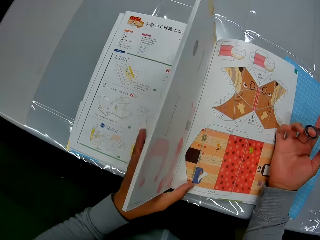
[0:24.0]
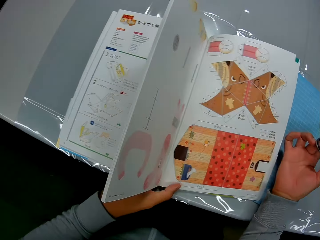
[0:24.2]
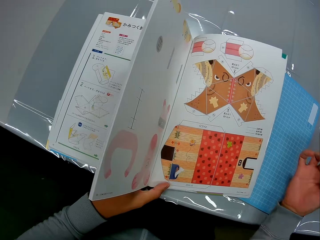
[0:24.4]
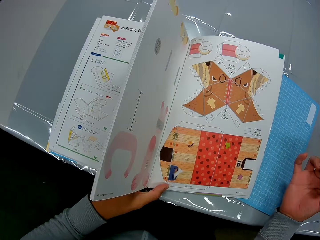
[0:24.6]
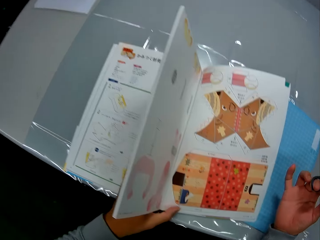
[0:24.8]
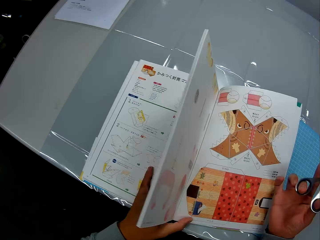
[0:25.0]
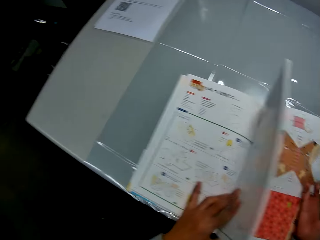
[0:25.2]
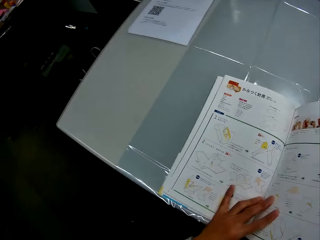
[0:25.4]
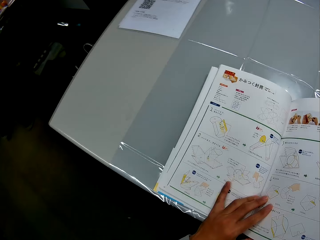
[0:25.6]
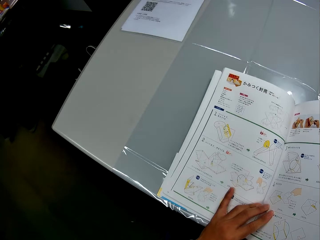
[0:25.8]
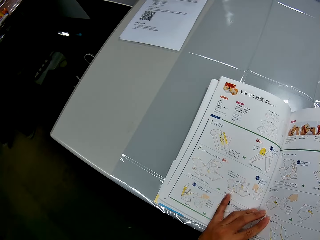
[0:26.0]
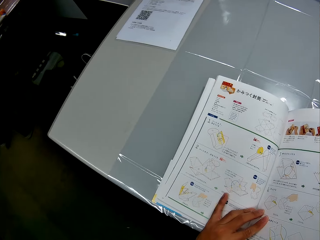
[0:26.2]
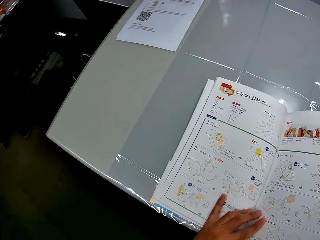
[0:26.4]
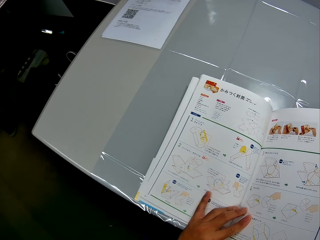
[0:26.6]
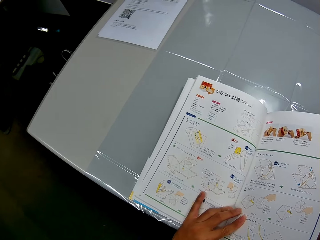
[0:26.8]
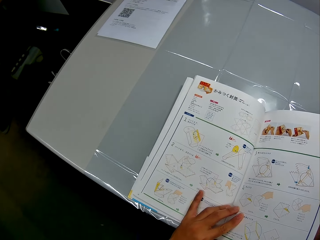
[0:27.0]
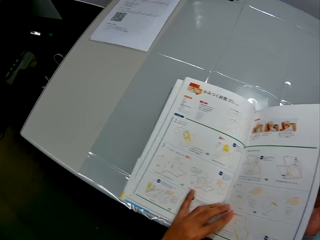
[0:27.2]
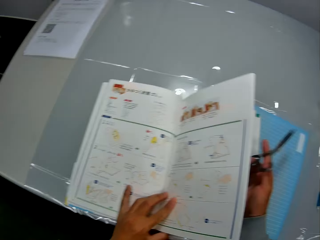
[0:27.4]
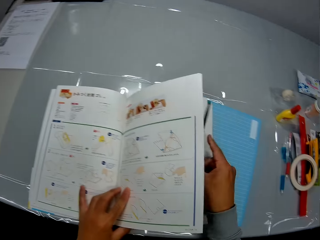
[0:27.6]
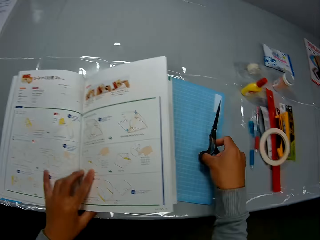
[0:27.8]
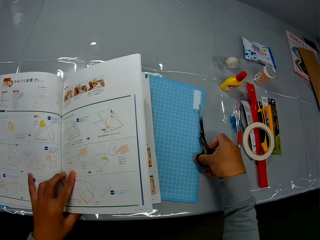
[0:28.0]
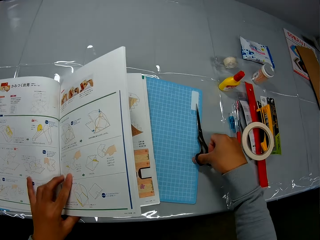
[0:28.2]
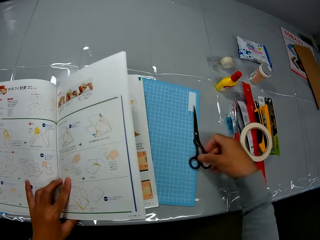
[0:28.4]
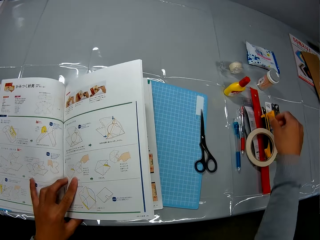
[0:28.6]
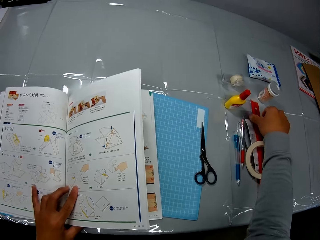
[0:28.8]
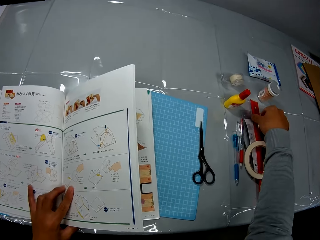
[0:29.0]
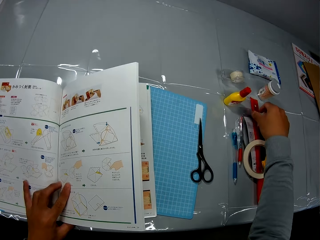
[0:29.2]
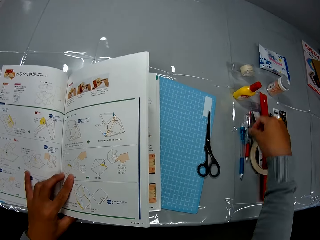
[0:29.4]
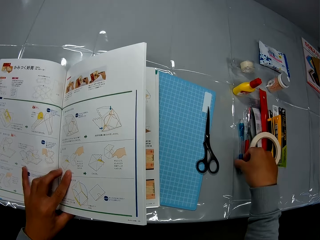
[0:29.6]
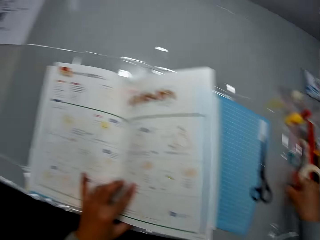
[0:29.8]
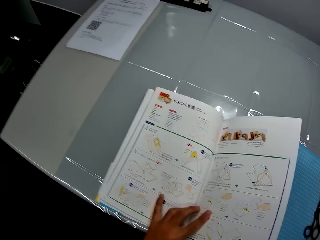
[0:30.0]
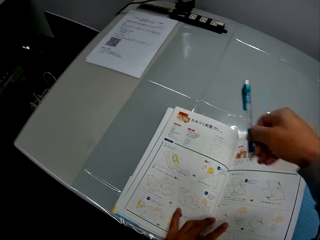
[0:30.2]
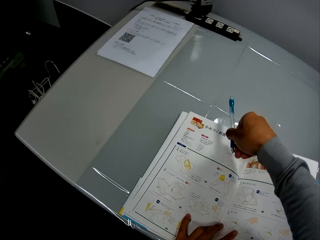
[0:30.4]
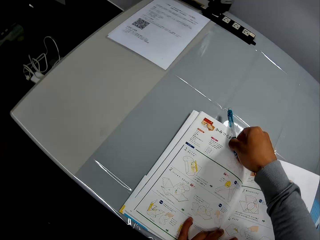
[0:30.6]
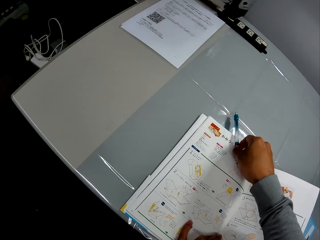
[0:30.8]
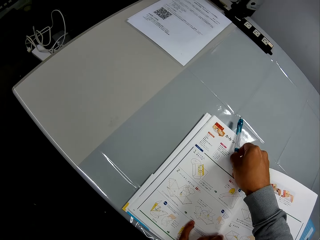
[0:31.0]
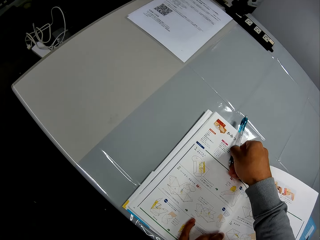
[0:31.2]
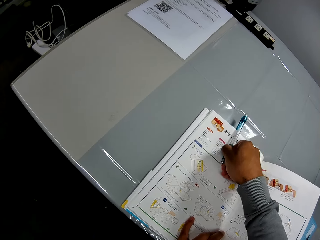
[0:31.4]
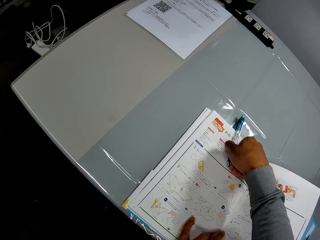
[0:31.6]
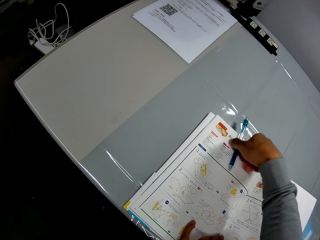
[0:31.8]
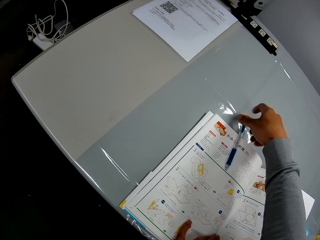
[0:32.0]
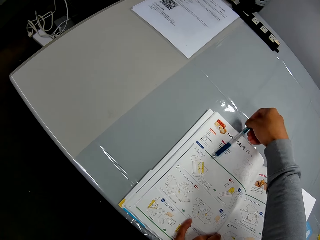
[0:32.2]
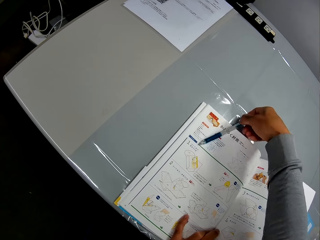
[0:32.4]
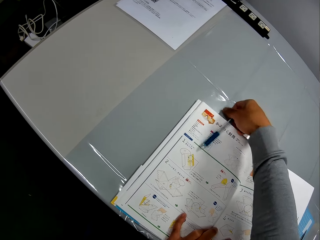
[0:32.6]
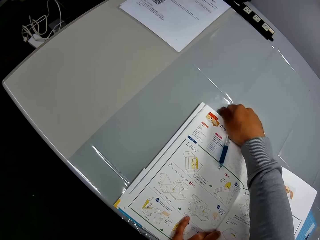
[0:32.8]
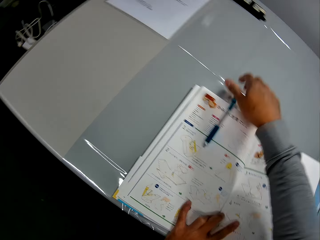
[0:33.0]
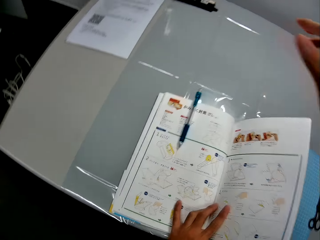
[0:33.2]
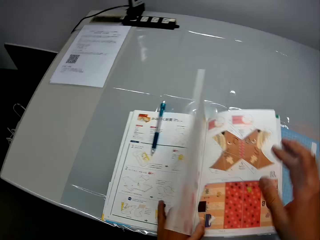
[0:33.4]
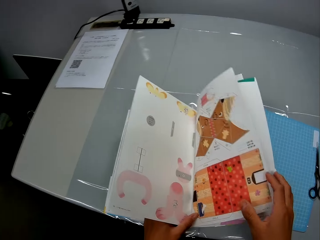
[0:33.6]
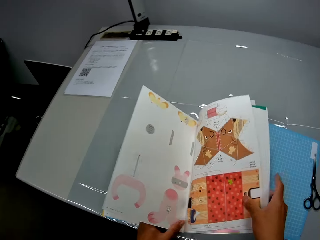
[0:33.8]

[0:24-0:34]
The camera wearer moves a finger away from the book. He puts a hand on the book. He drops the scissors on the table. He touches a ruler with his right hand. He picks up a pen with his right hand. He clips the pen on the craft book with his right hand. He puts the pen on the book page. He turns the leaves of the craft book with his left hand.

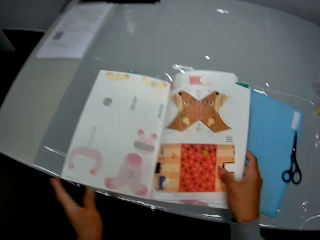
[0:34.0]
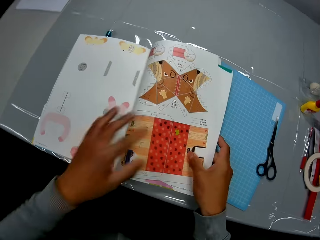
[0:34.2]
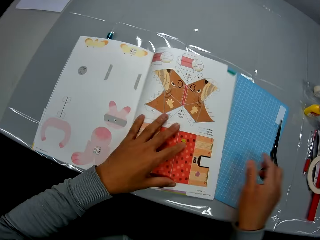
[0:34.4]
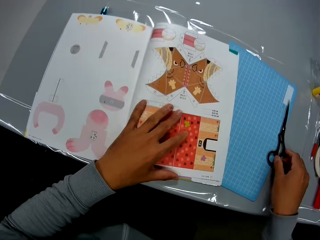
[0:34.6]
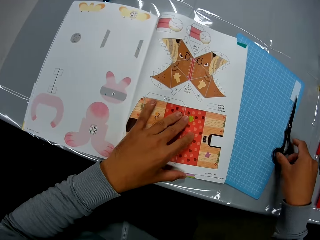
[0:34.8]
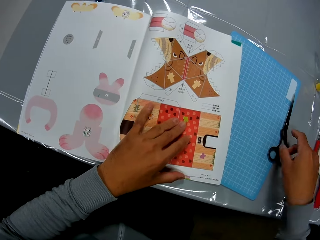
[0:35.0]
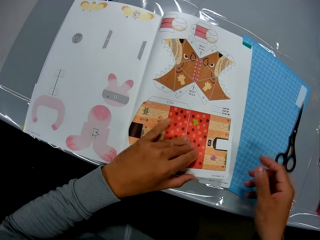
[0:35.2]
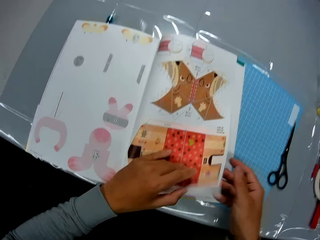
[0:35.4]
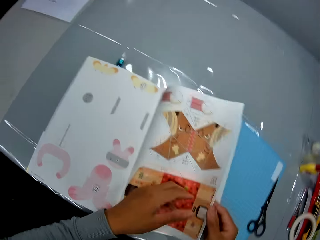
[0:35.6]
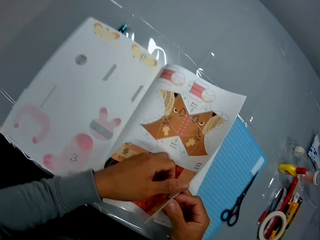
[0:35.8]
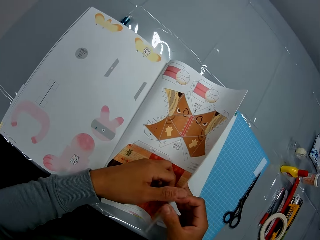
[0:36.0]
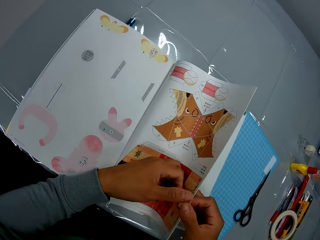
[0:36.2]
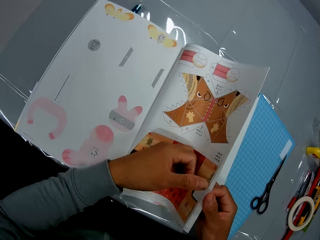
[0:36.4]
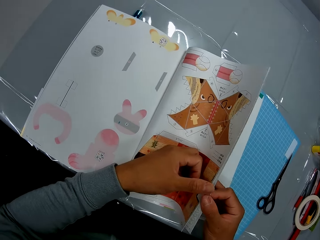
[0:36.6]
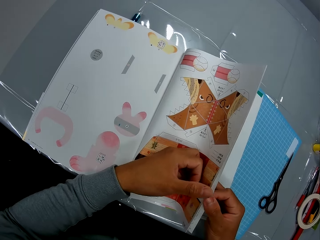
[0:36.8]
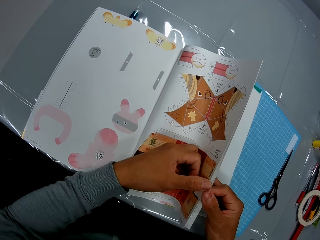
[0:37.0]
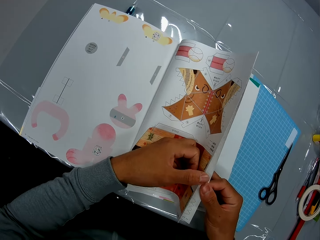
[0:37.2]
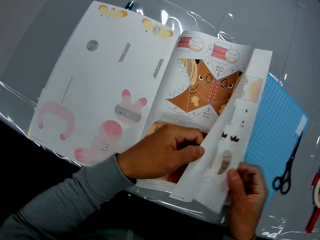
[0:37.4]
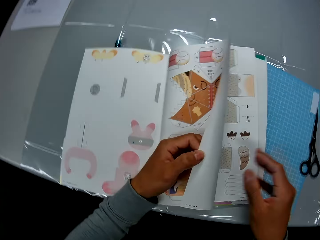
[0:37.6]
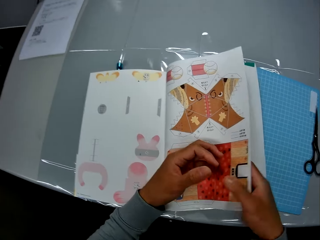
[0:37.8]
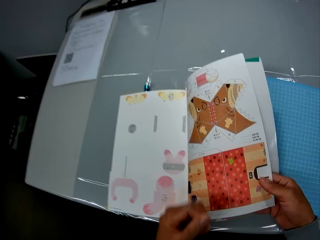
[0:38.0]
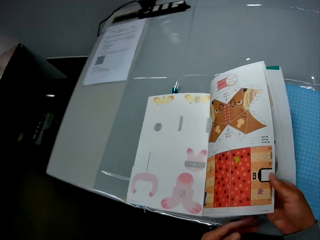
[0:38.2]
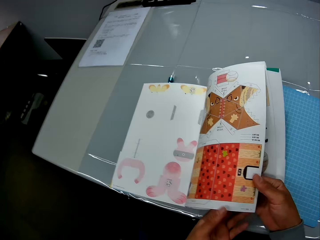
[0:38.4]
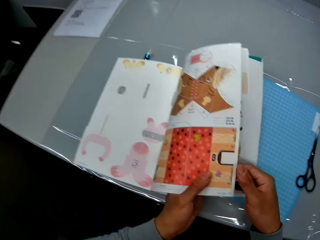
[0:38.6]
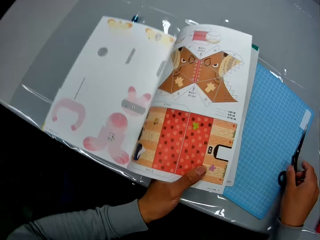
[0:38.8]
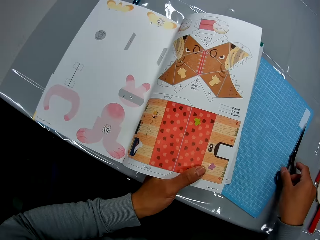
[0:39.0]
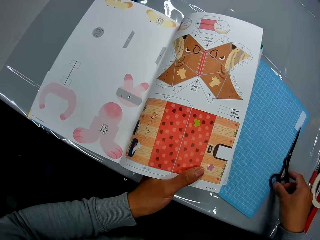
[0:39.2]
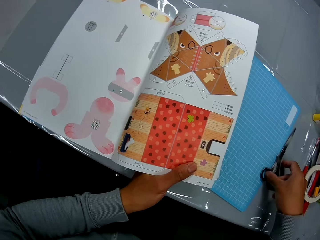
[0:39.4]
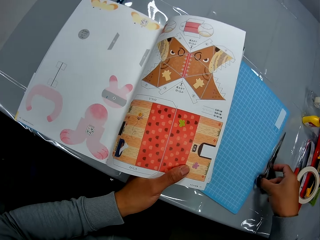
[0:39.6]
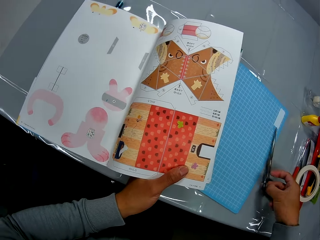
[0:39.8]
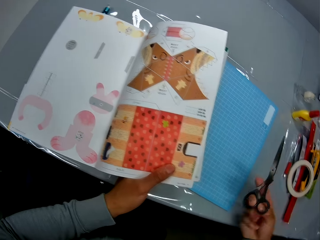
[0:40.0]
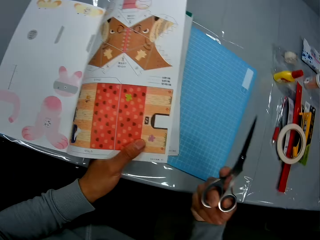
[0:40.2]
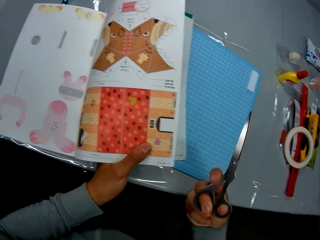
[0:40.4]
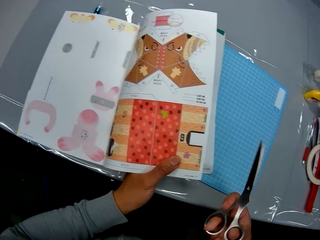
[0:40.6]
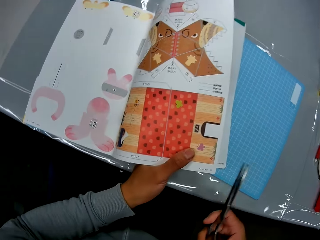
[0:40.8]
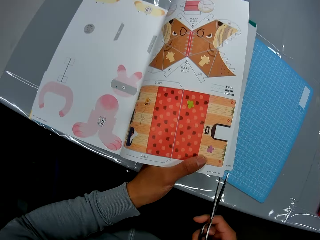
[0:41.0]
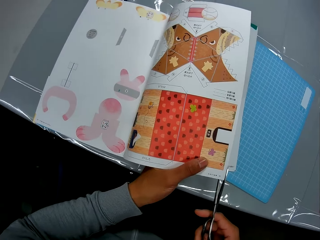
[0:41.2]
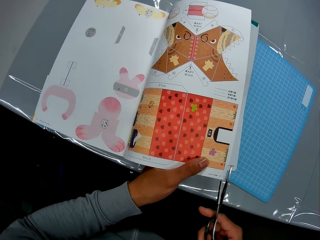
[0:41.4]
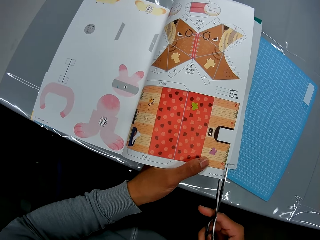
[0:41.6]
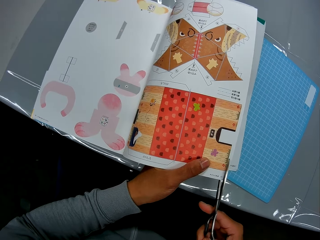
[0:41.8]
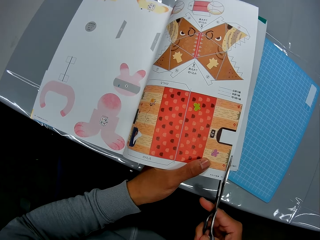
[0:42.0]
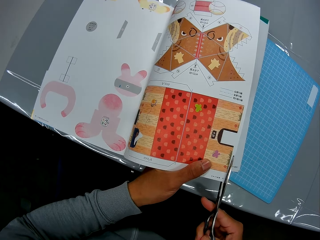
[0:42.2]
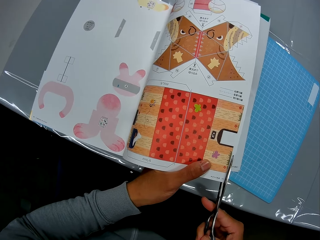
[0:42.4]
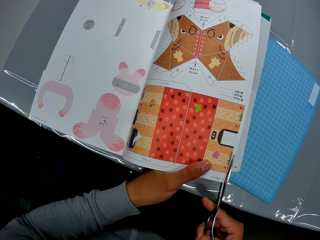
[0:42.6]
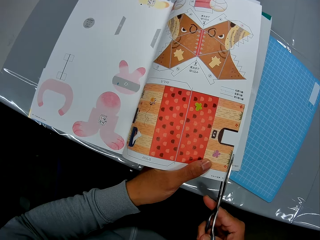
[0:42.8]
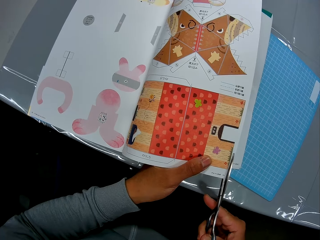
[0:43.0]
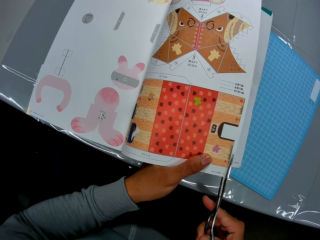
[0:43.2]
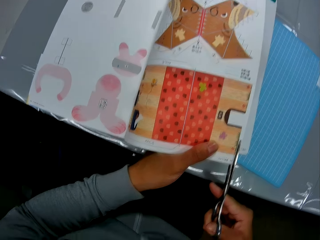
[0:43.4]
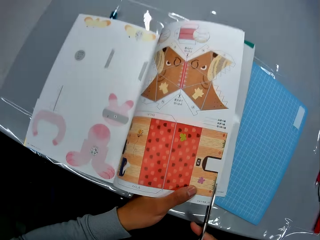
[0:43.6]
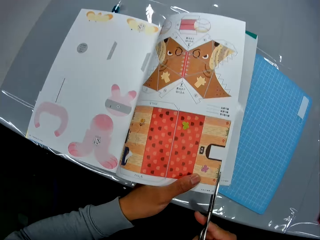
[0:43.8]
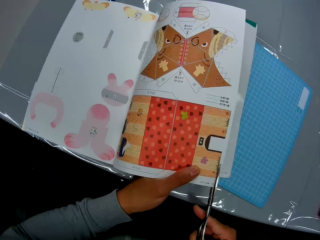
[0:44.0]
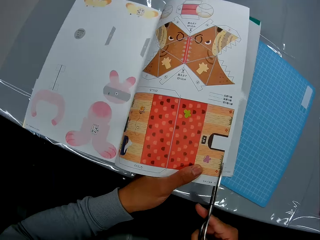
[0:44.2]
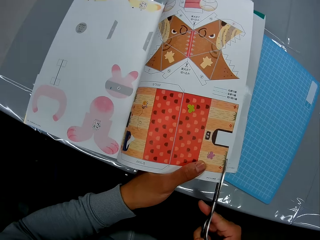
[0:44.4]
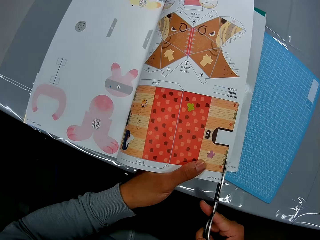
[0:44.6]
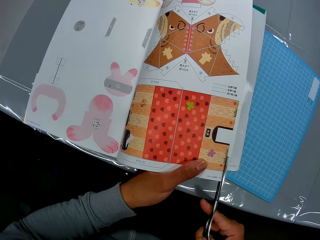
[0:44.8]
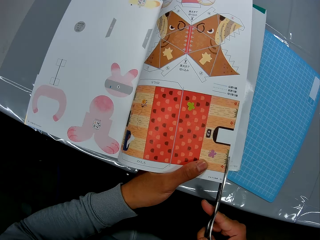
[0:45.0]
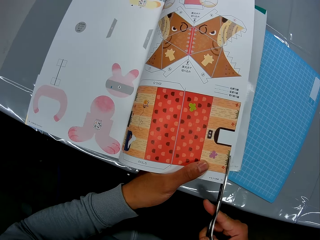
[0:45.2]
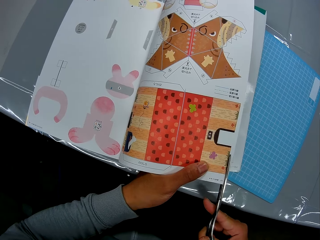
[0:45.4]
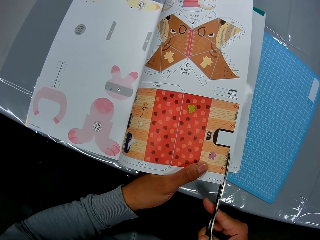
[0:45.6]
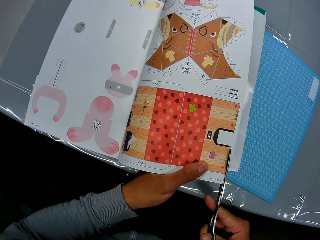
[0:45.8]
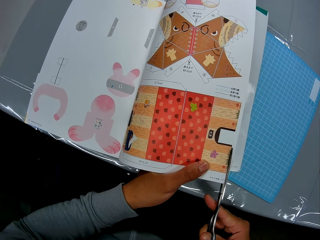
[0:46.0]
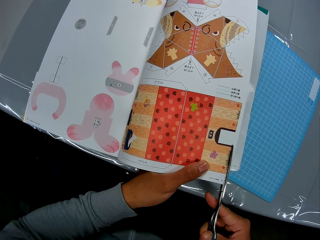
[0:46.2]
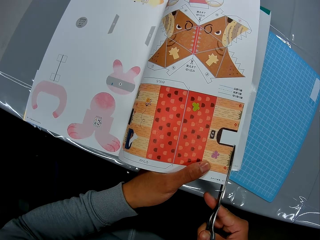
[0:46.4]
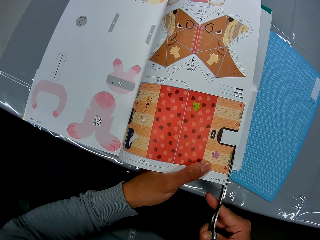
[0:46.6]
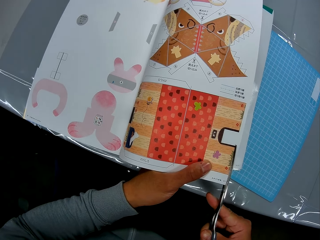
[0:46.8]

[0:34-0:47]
The camera wearer holds the craft book with his hands. He moves a hand along the book. He moves a hand away from the book. He touches the scissors. He picks up the scissors with his right hand. He holds the book with the other hand. He separates the leaves of the craft book with his hands. He opens the book pages. He moves a hand away from the book. He holds the book pages. He moves the other hand away from the book. He picks up the scissors with his right hand. He cuts the craft book with the scissors in his right hand.
